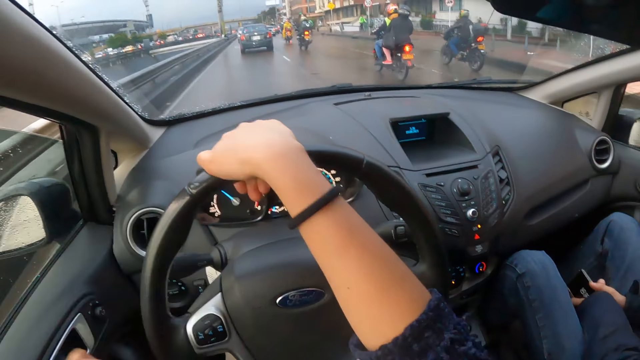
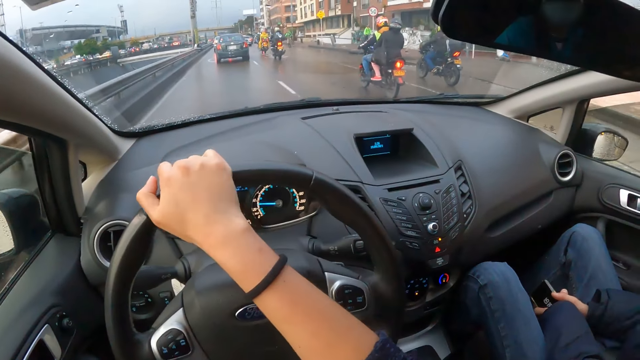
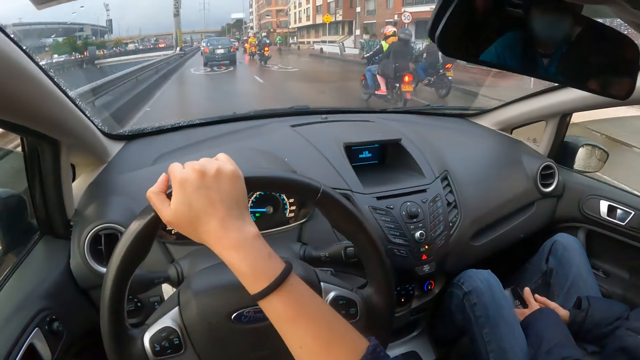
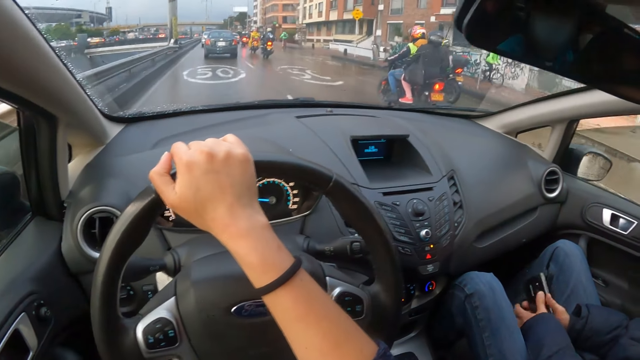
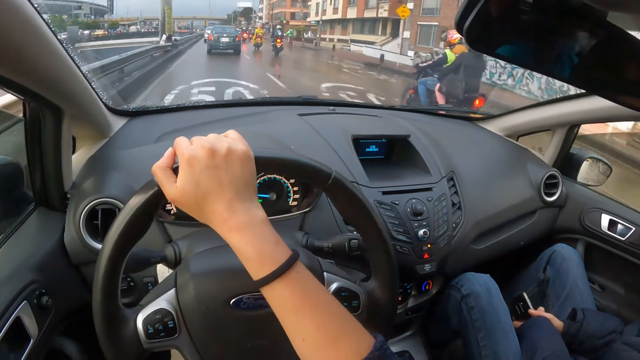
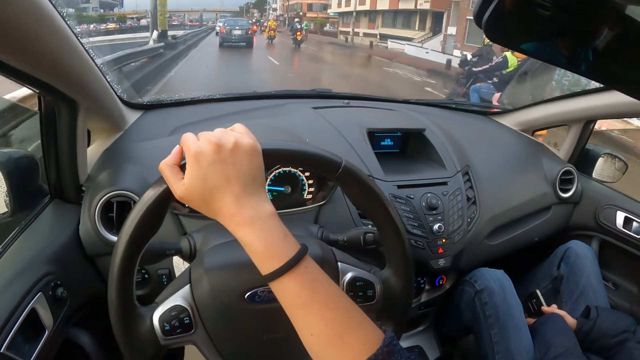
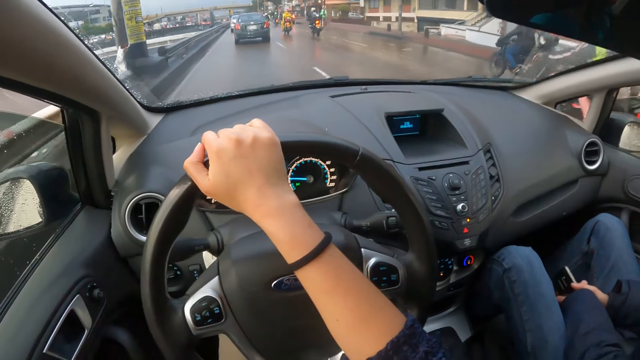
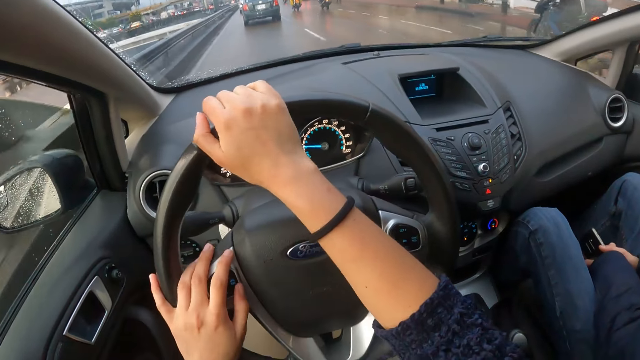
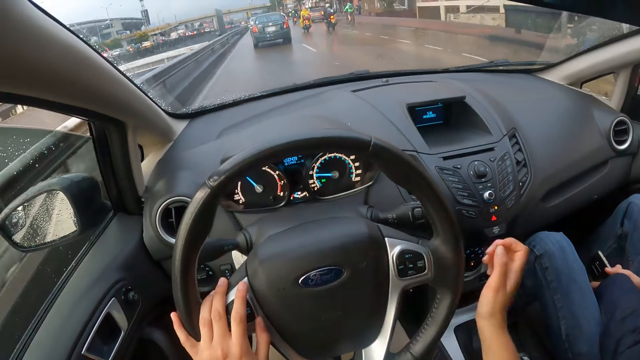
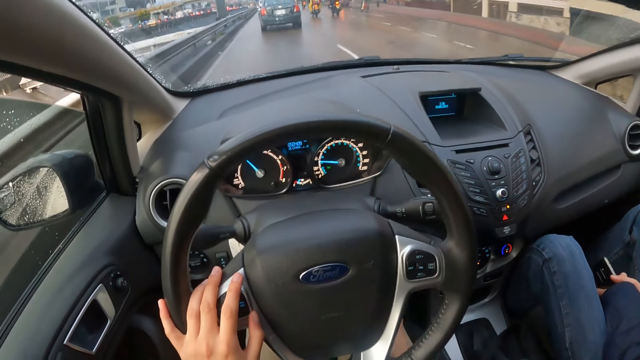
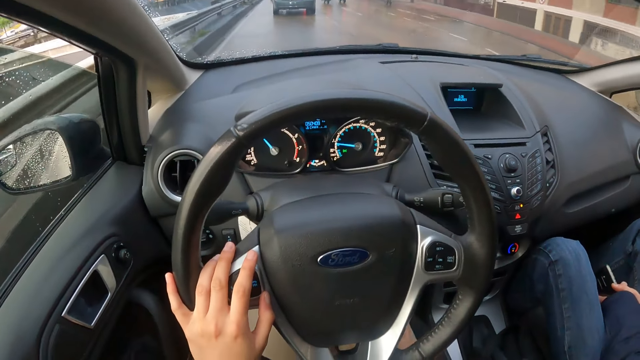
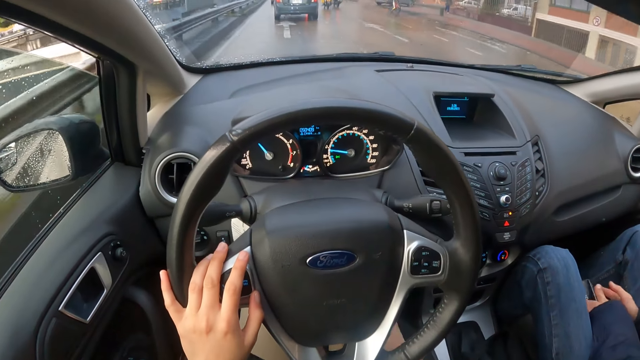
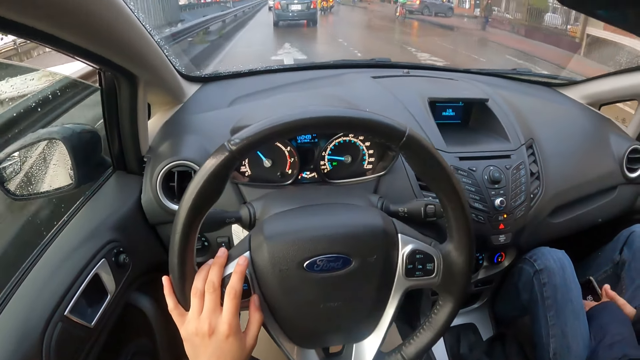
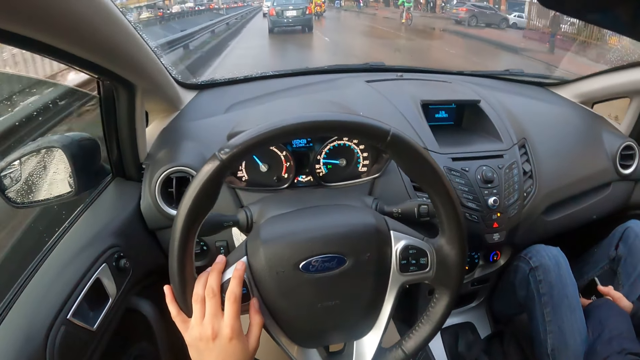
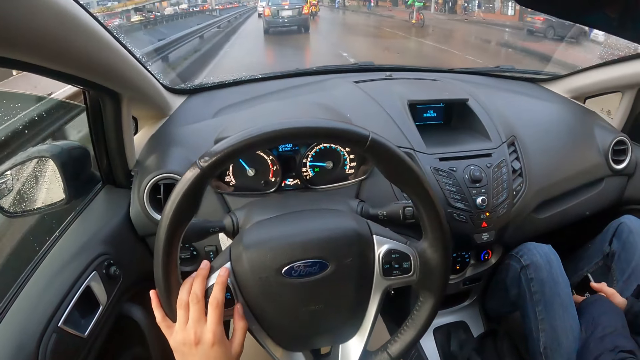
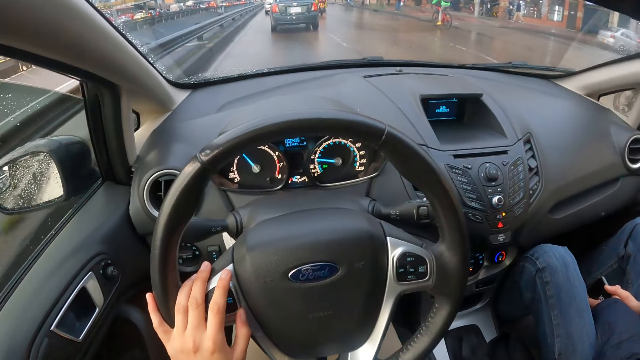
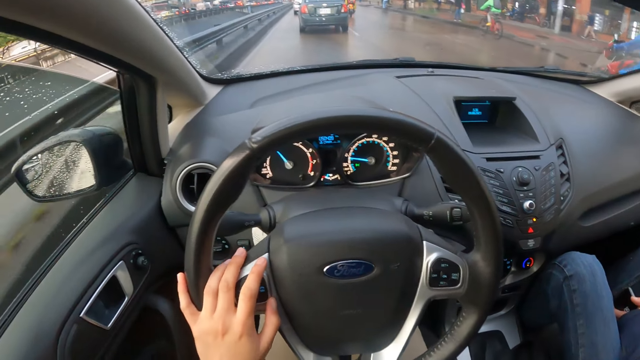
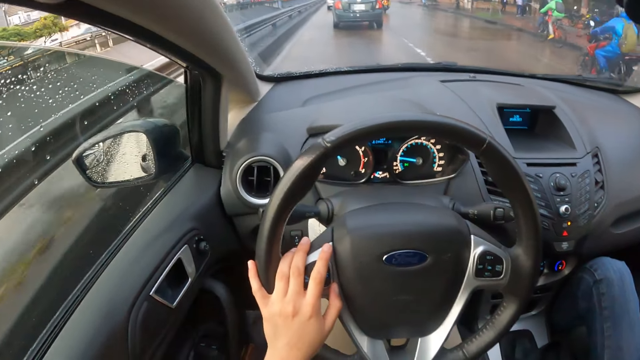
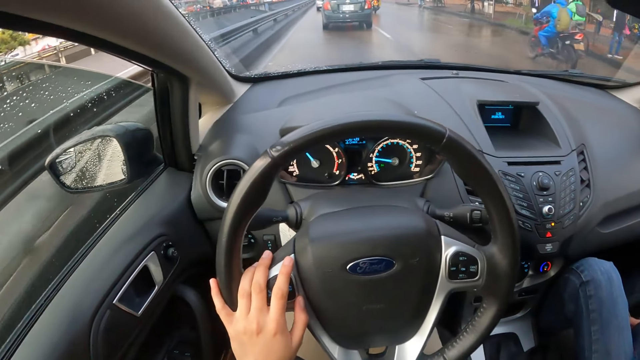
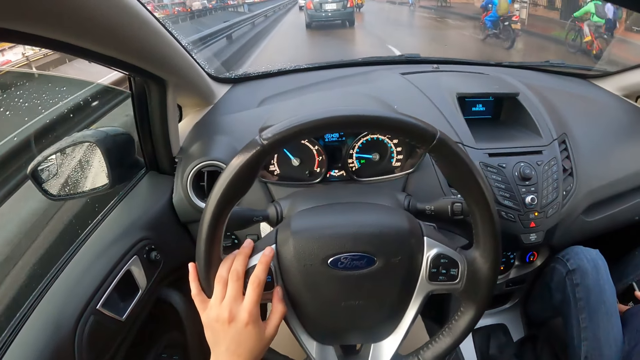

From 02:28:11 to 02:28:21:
The camera wearer holds the steering wheel with his right hand. He drives the car with his right hand on the steering wheel. He drives past the man and woman on a motorcycle. He drives the car with his left hand on the steering wheel. A man rides past the camera wearer on a motorcycle.

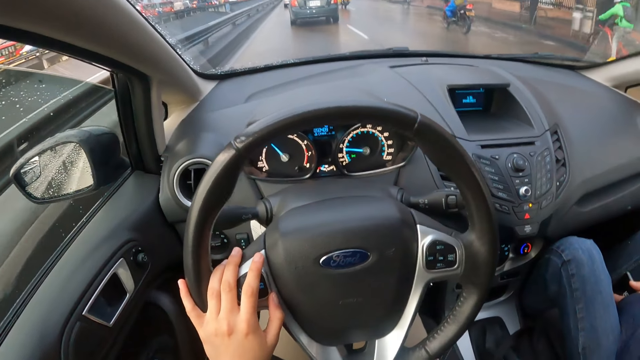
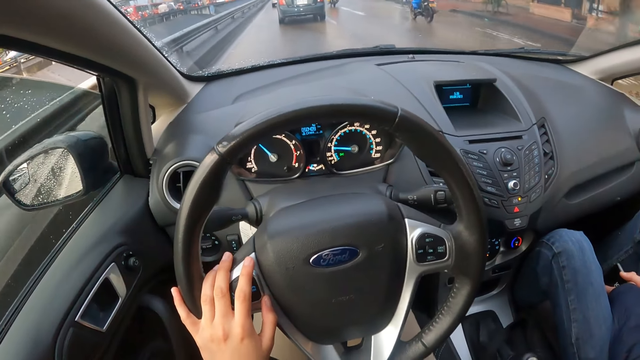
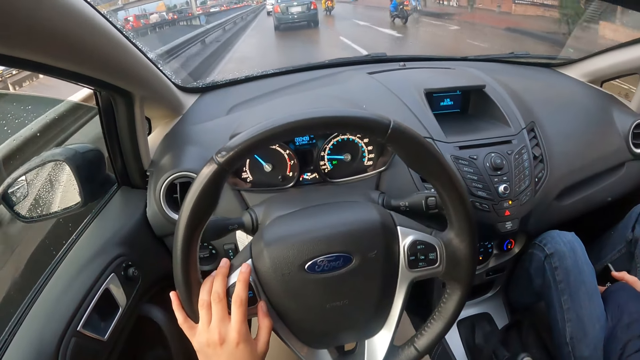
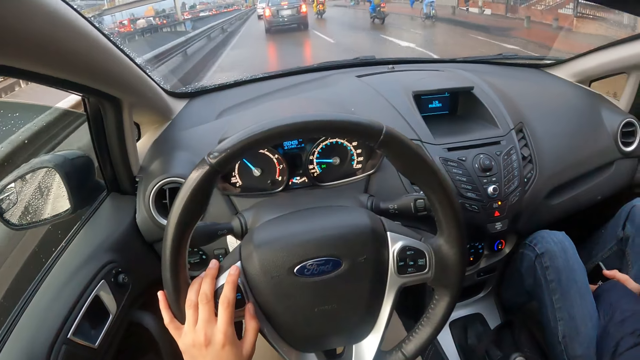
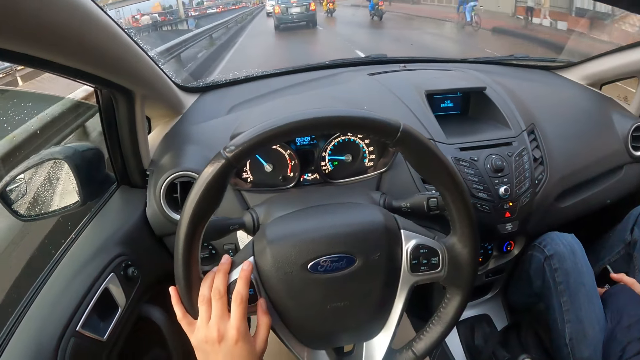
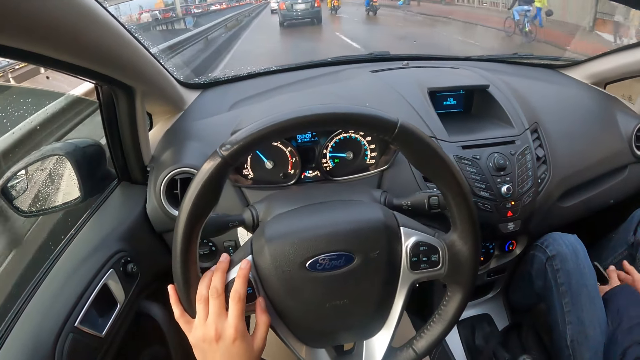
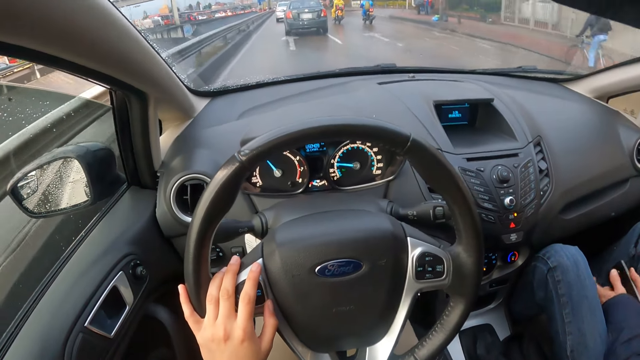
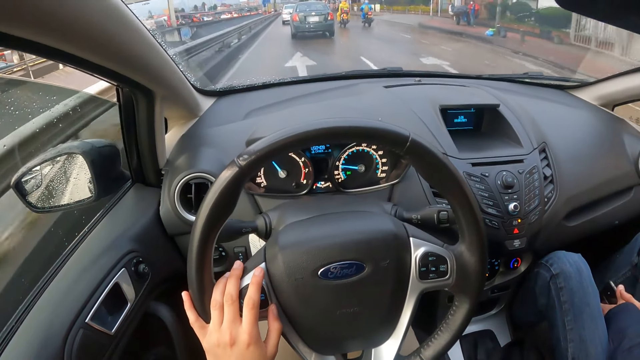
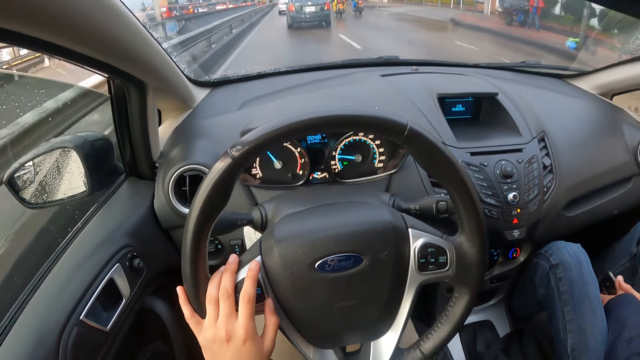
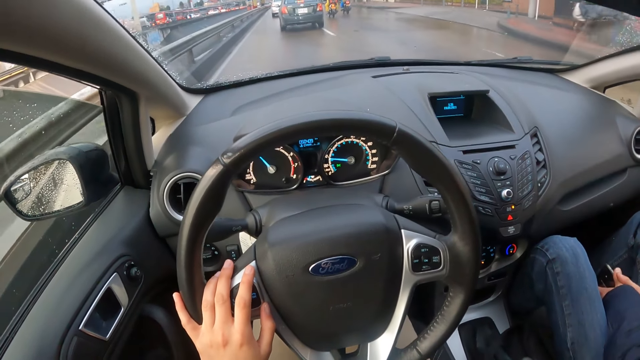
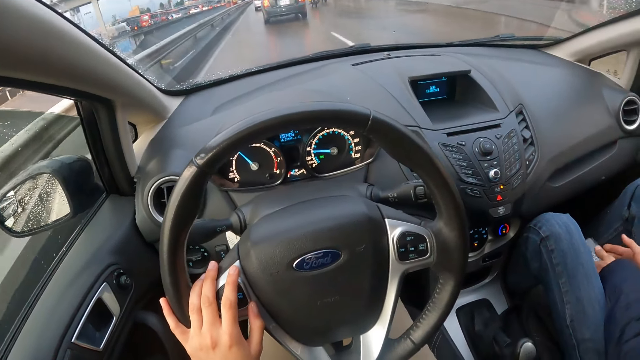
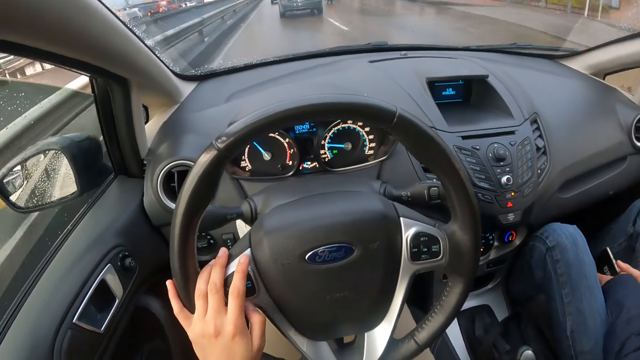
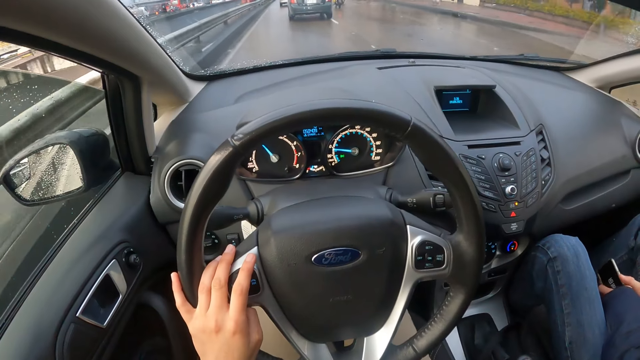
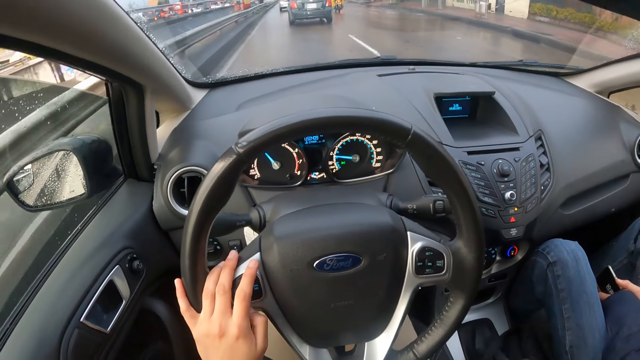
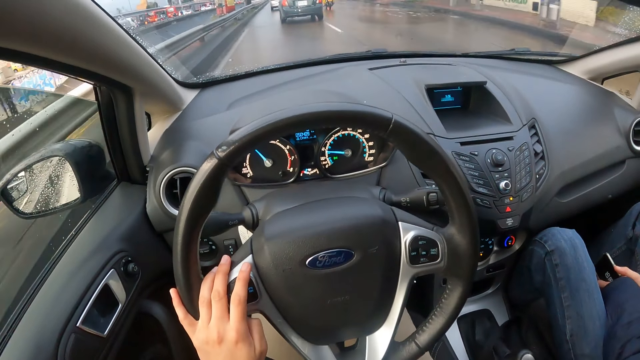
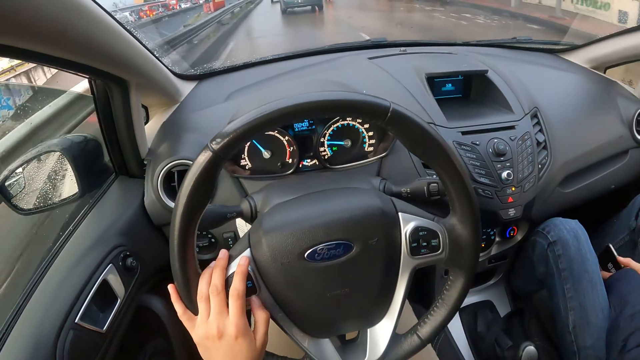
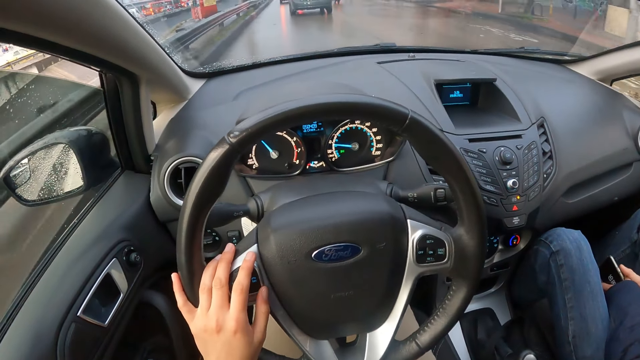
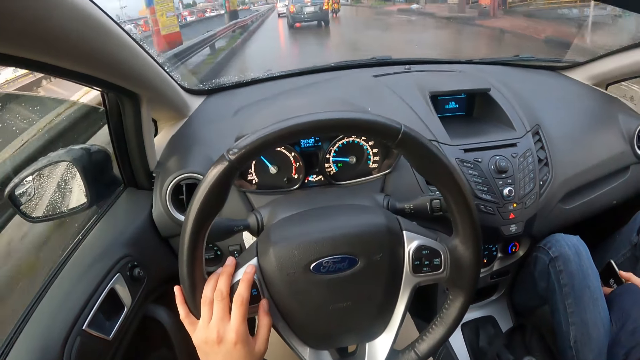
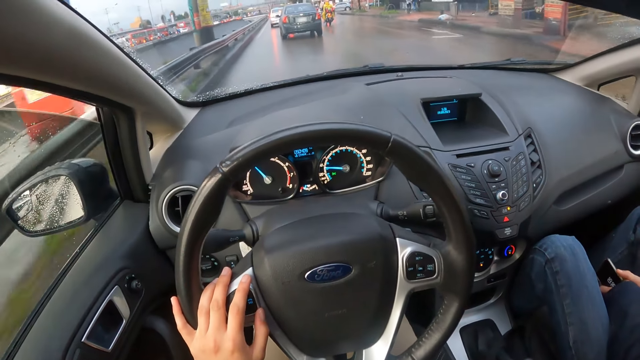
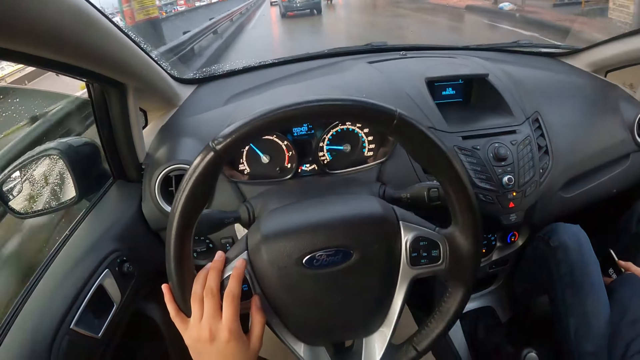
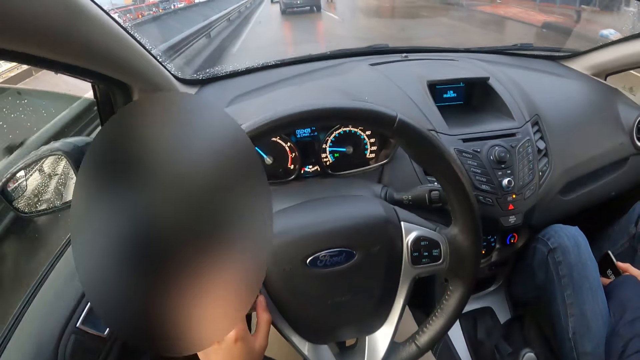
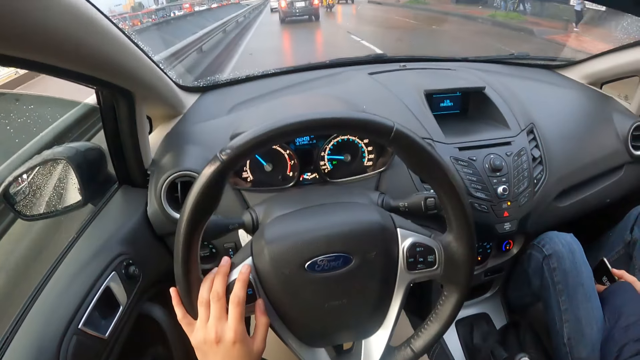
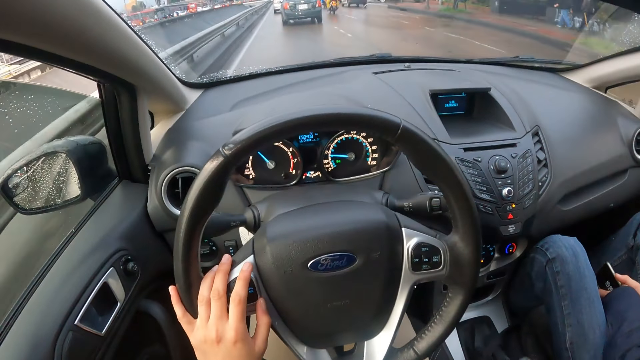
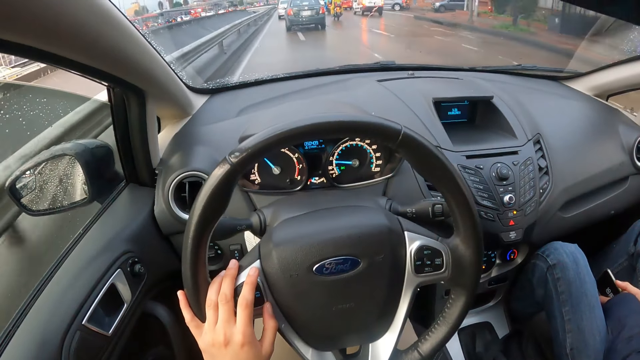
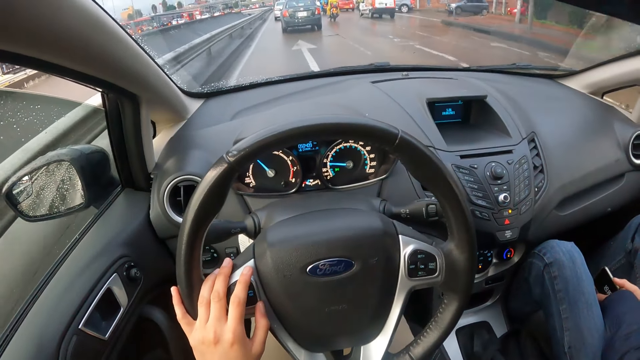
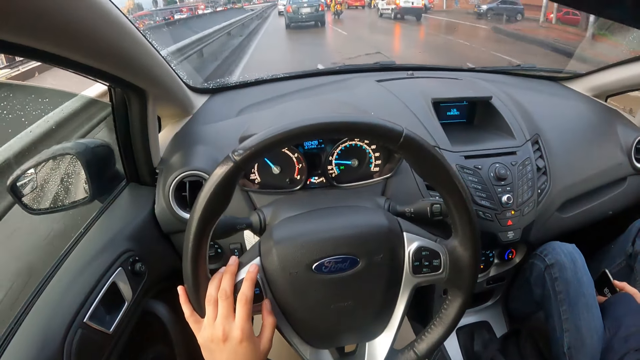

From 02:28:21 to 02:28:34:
The camera wearer drives past a man on a bicycle. They drive past the other man on a bicycle.
